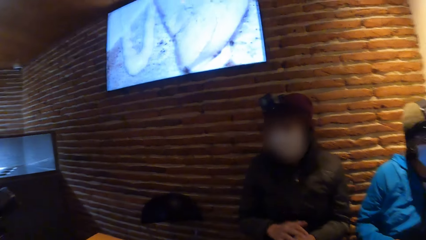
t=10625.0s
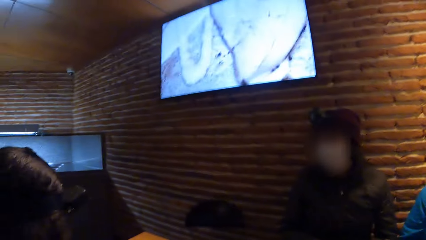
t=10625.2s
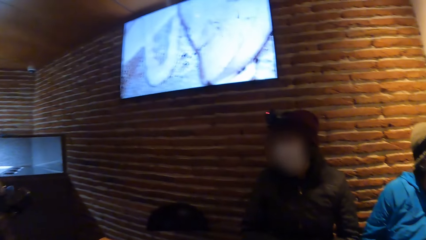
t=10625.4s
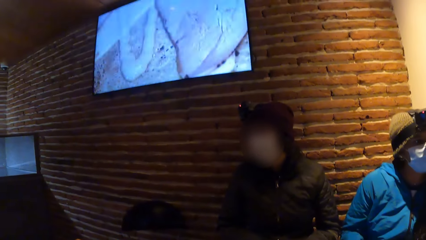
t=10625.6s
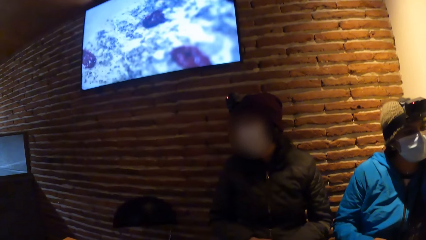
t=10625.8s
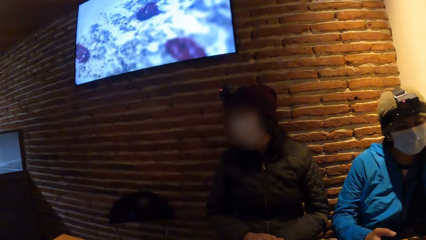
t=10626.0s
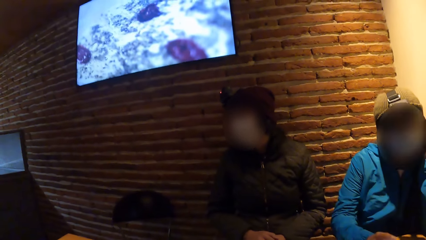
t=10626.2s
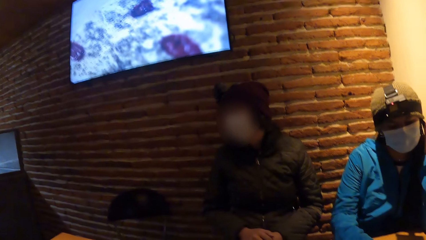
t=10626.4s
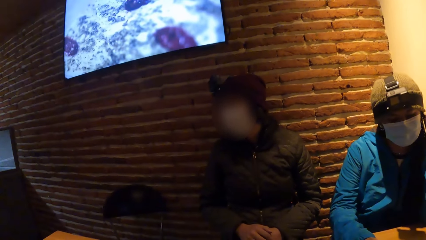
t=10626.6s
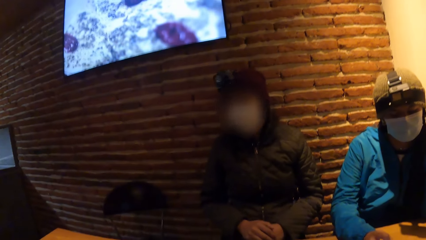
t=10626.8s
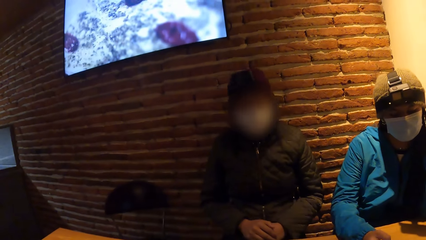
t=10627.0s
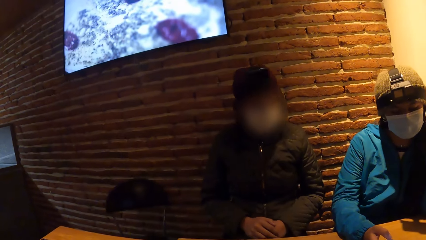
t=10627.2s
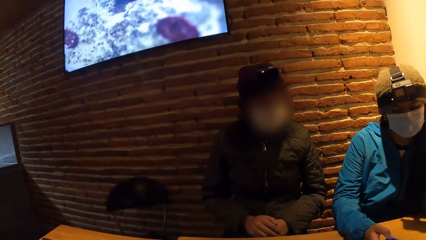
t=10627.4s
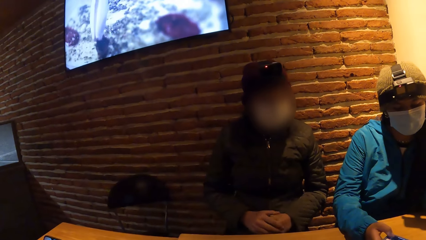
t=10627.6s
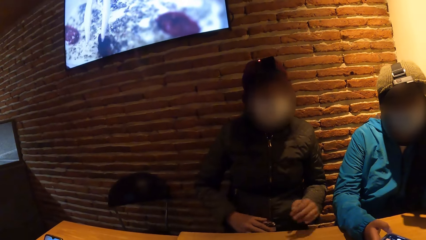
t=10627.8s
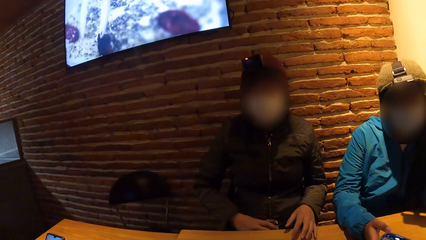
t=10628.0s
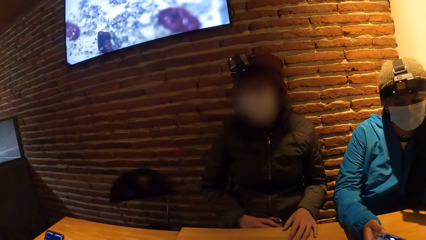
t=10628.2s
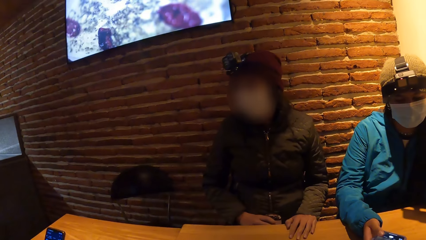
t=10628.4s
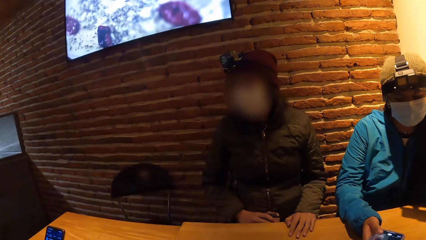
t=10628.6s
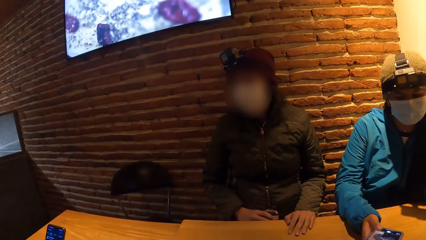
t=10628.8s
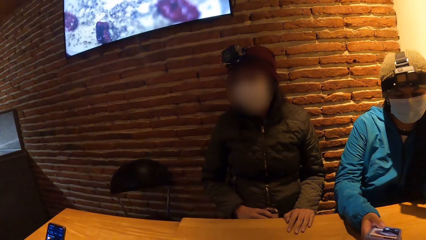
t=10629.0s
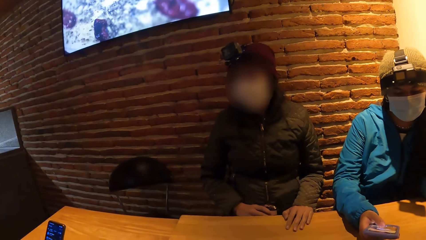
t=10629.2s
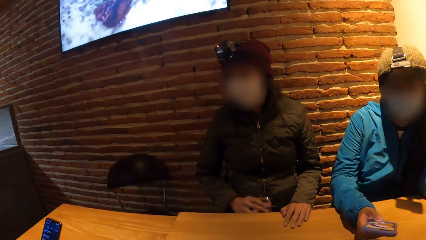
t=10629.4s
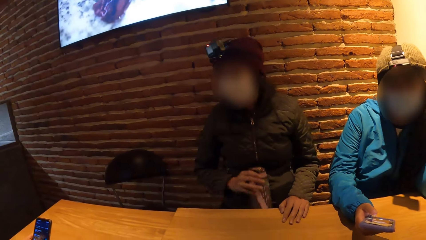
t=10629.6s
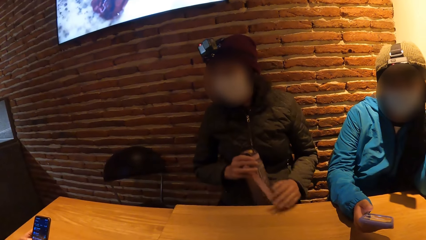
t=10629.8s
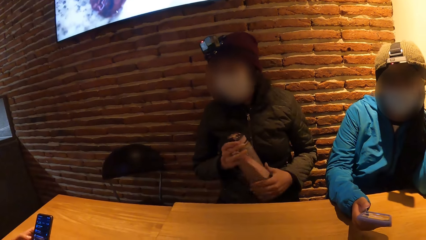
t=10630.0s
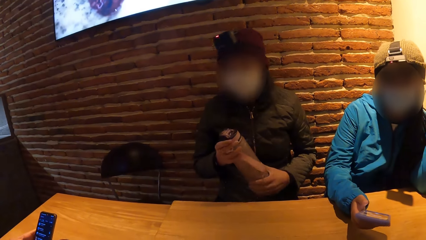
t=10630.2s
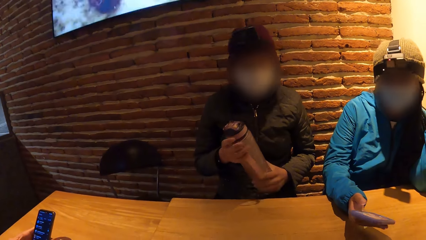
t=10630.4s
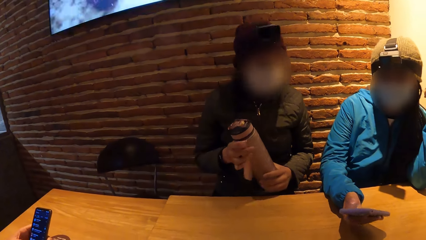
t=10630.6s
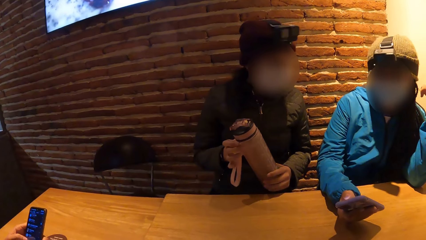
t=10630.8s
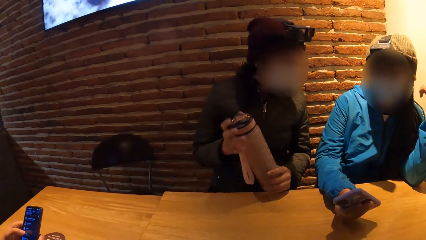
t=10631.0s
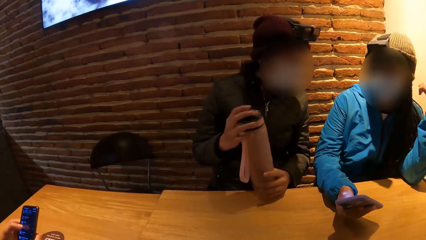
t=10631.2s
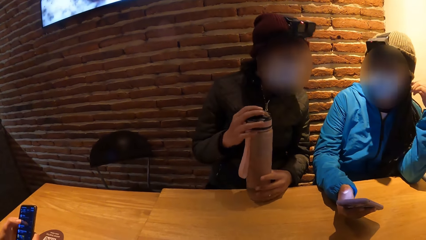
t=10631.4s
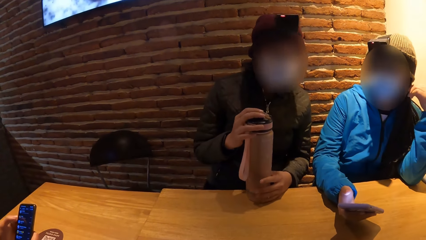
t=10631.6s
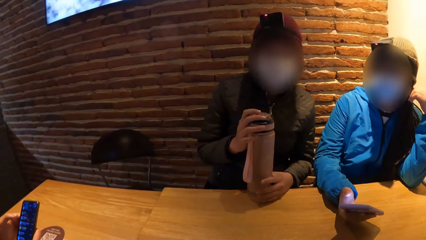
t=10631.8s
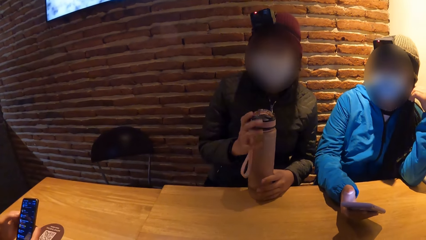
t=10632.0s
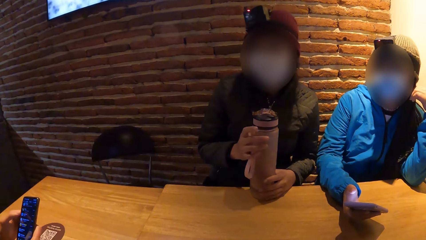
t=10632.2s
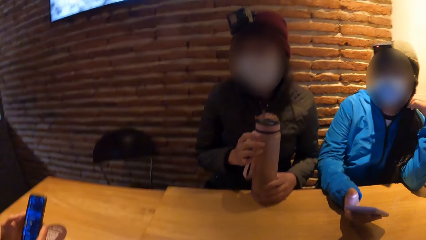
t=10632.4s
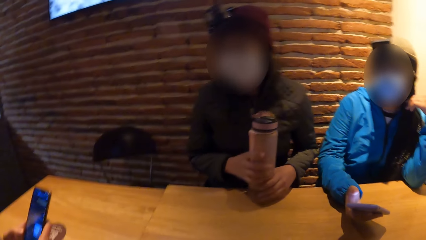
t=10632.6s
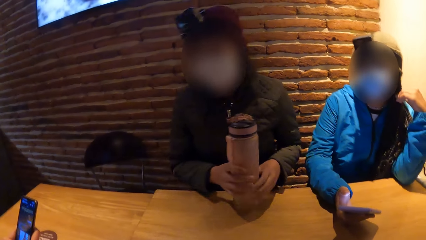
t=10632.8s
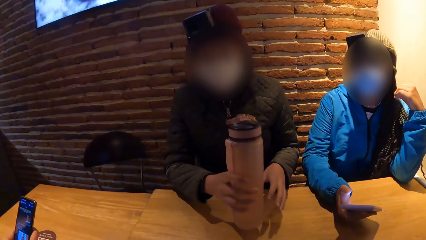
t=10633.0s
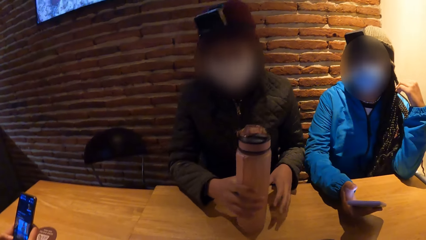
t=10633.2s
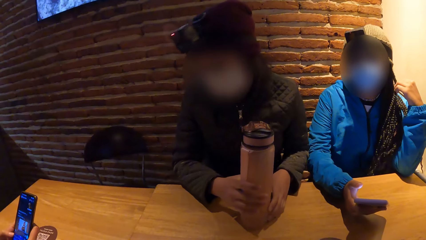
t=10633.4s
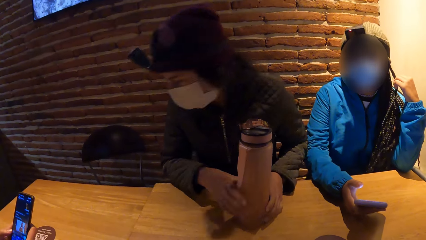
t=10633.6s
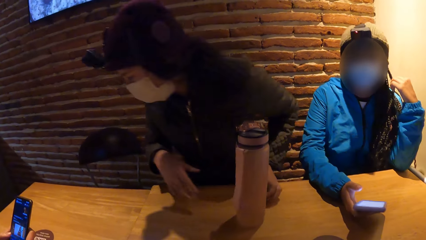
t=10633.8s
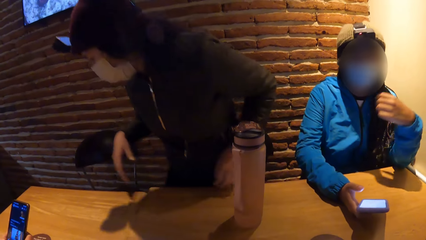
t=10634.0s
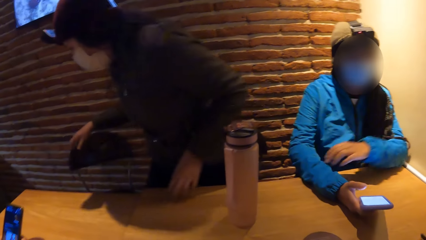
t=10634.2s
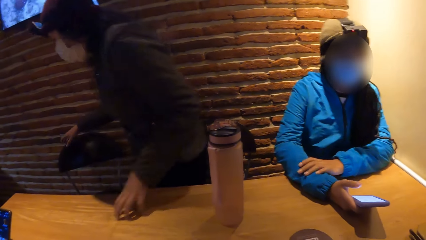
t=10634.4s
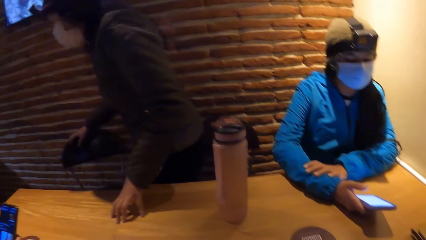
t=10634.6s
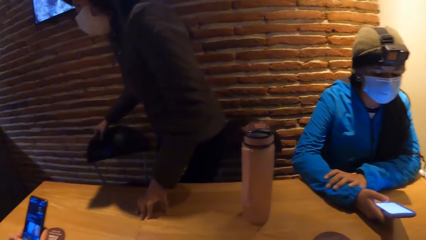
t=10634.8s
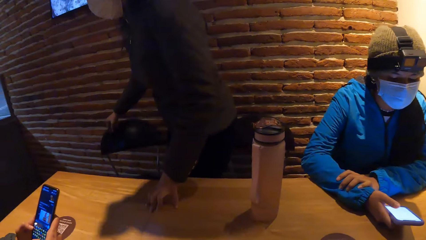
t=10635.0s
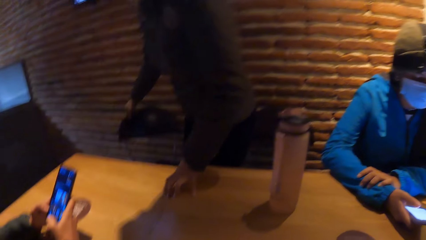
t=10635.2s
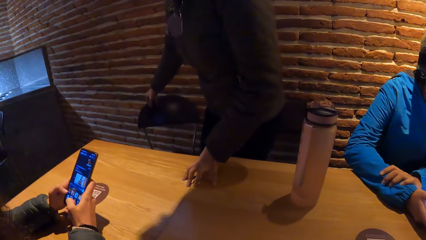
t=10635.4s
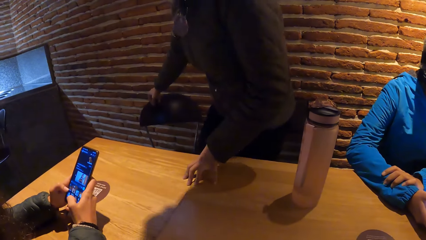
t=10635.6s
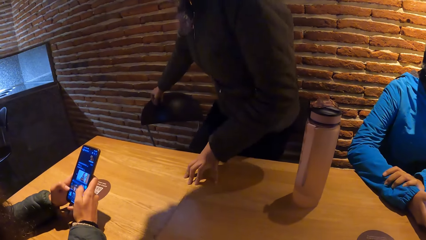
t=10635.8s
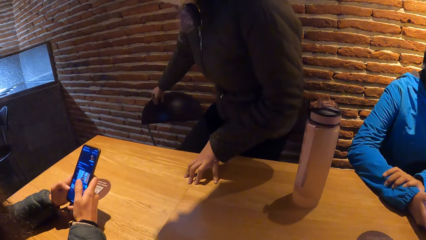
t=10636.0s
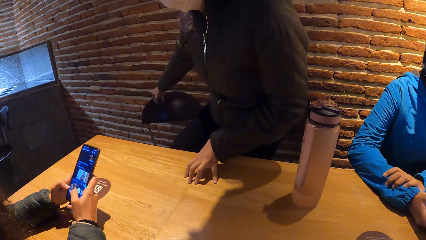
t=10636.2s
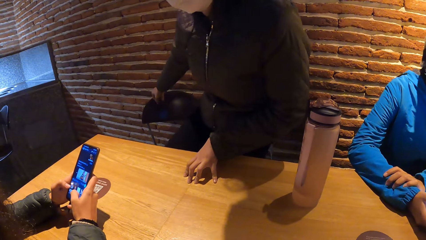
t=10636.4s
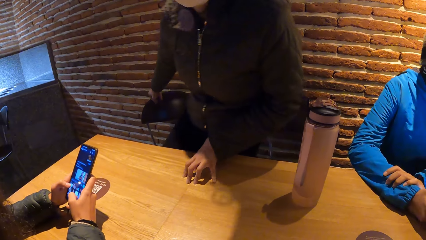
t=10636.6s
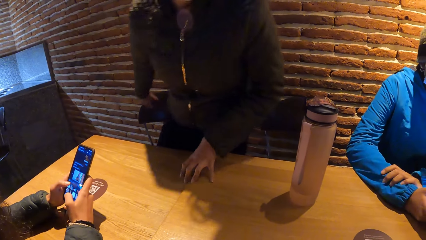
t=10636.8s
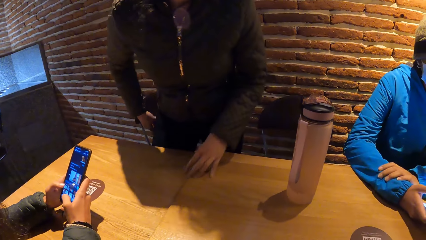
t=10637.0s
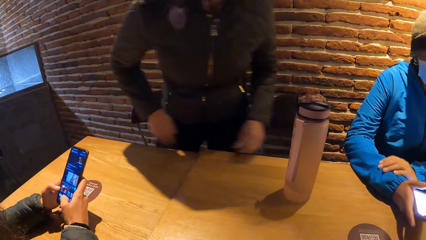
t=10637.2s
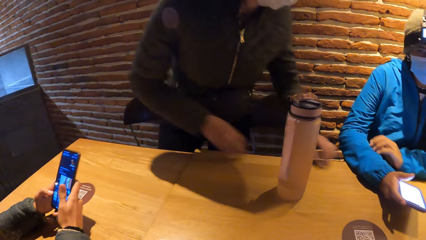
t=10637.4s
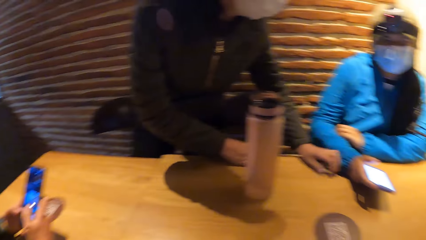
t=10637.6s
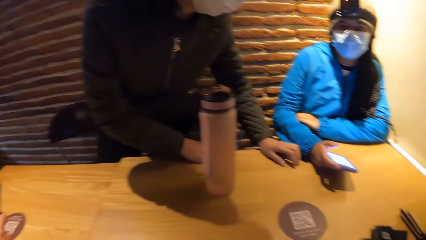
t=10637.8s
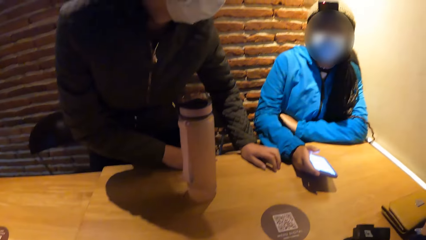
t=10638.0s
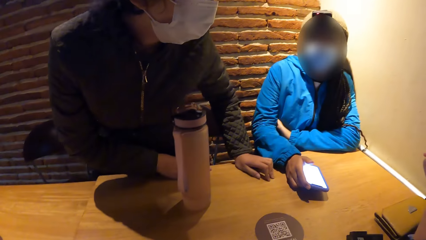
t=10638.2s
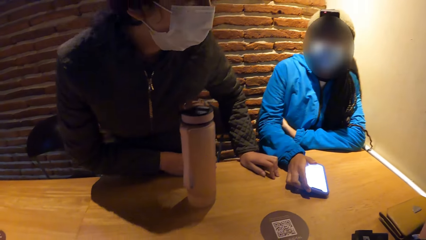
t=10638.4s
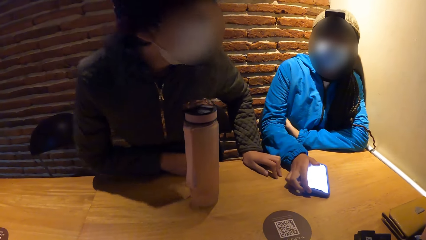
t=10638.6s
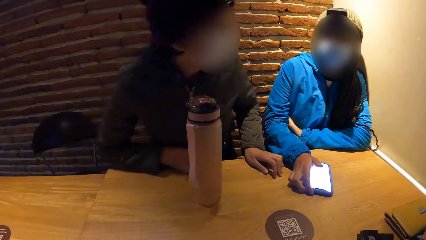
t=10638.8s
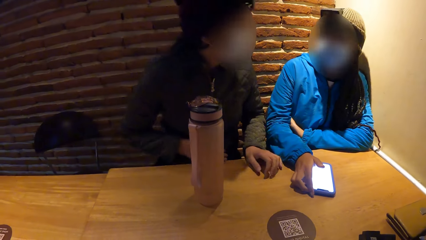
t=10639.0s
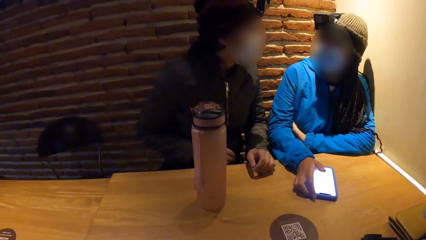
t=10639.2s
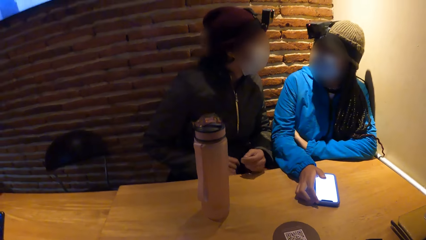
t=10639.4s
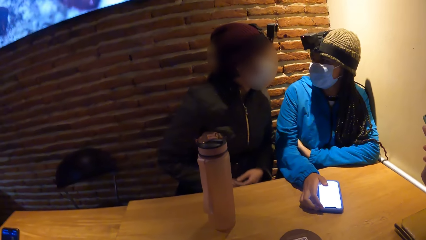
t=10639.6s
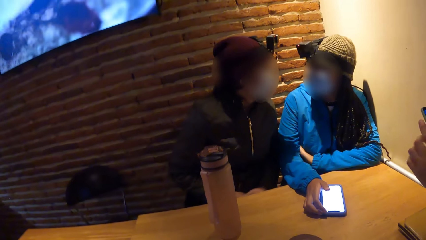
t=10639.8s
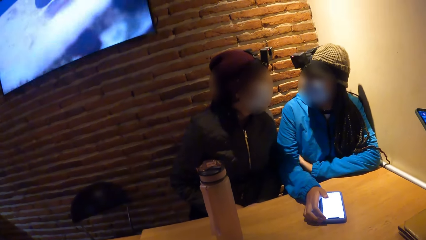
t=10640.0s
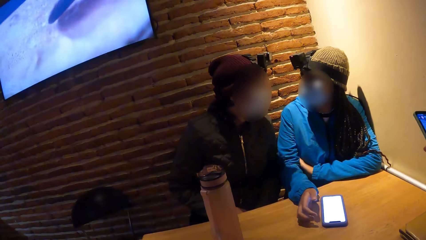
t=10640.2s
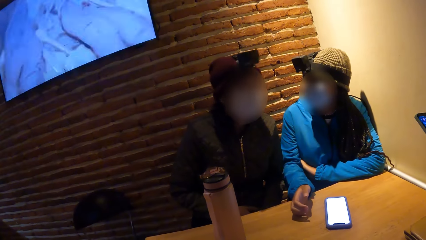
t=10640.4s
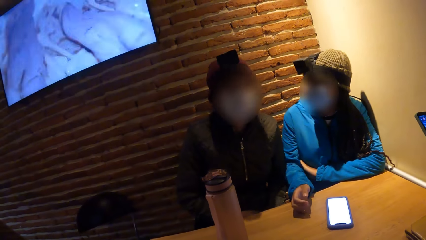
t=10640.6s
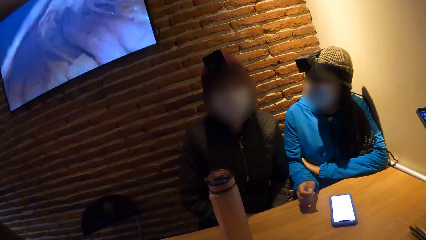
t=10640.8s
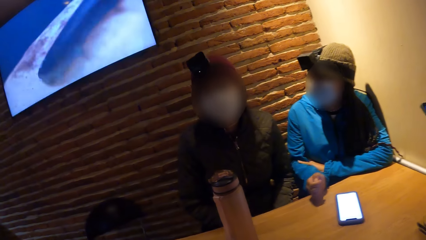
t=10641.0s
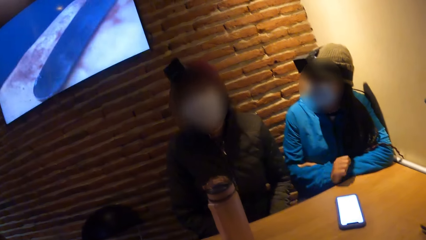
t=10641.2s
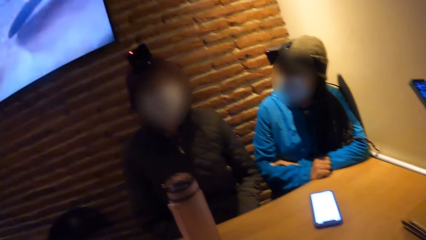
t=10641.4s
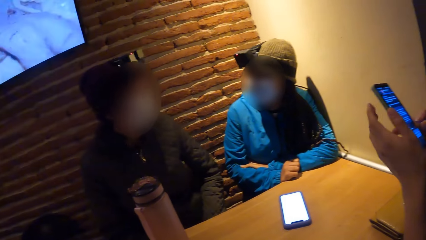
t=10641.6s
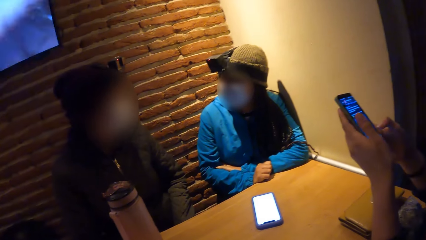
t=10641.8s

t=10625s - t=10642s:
A woman removes both hands from the nose mask. She places her left hand on the table, removes her left hand from the table, and holds the water bottle with both hands. She places the water bottle on the table with both hands. She stands from the chair and removes both hands from the water bottle on the table. Another woman removes her left hand from her hair. The first woman holds a chair with her right hand. The other woman drops the phone on the table with her right hand. The first woman sits on the chair.
